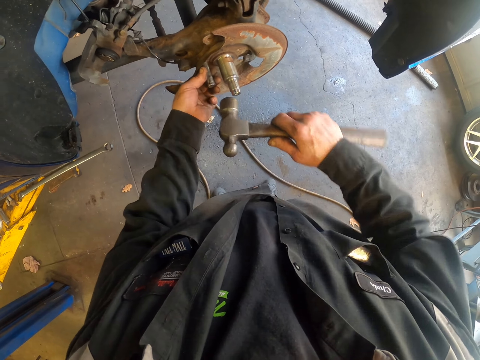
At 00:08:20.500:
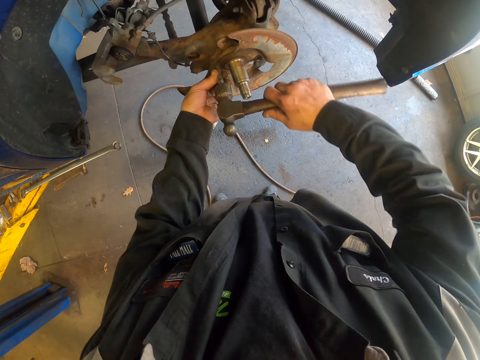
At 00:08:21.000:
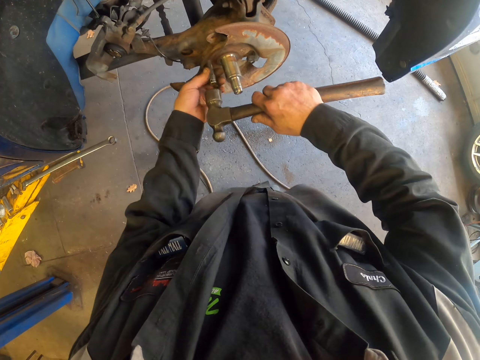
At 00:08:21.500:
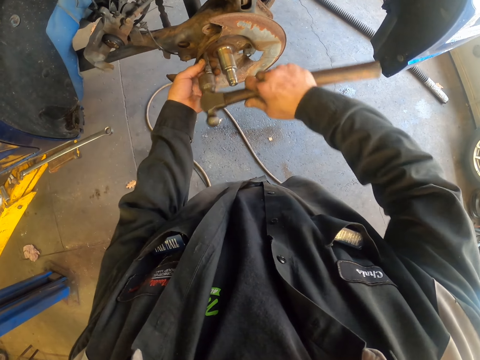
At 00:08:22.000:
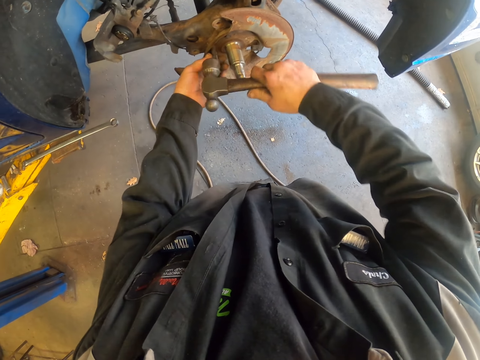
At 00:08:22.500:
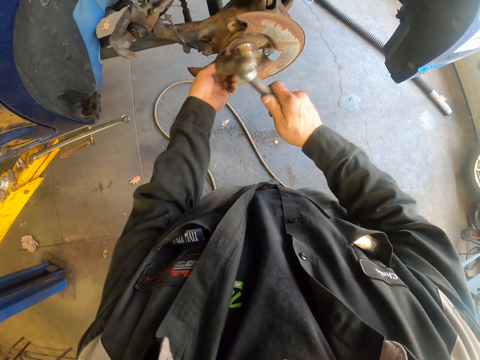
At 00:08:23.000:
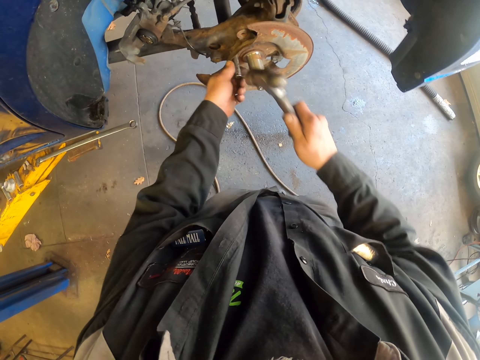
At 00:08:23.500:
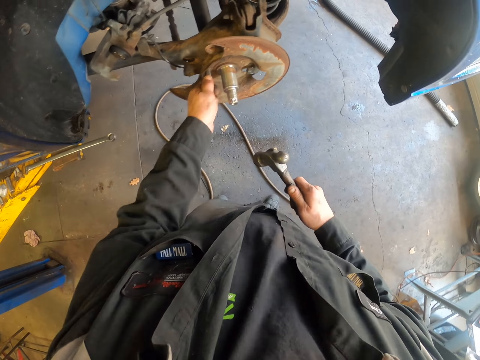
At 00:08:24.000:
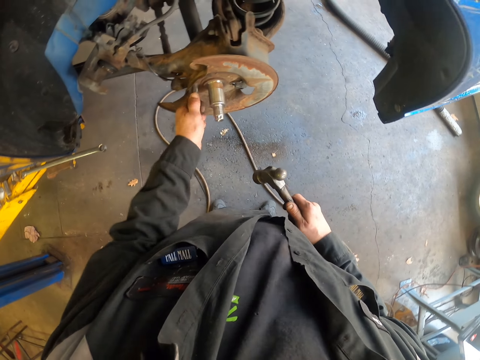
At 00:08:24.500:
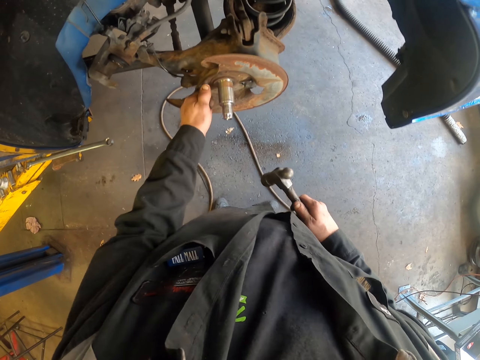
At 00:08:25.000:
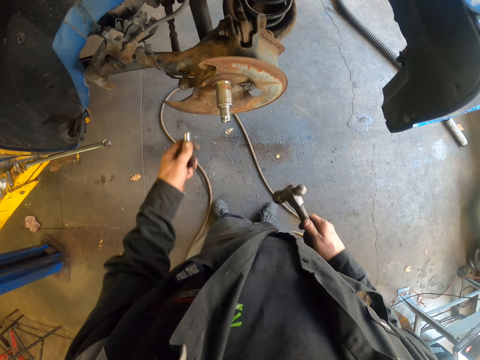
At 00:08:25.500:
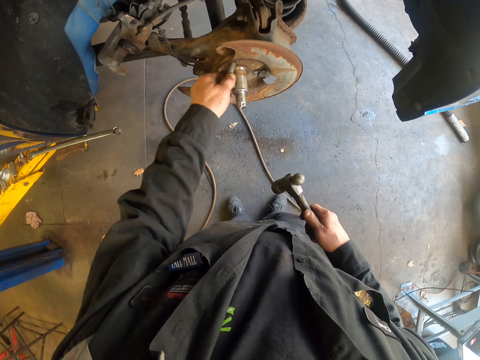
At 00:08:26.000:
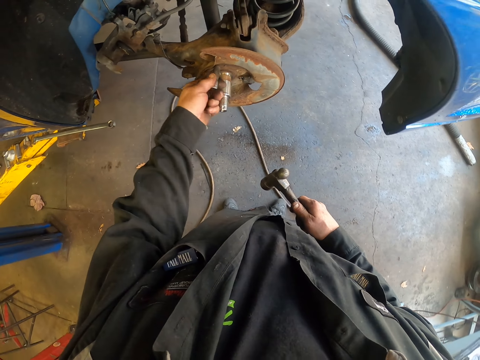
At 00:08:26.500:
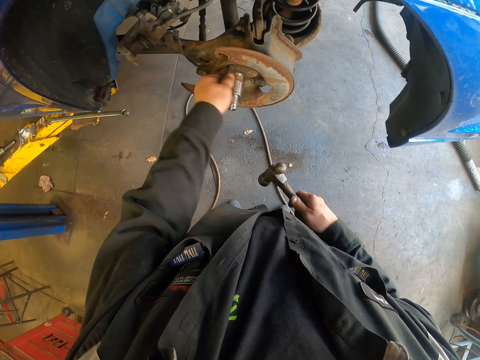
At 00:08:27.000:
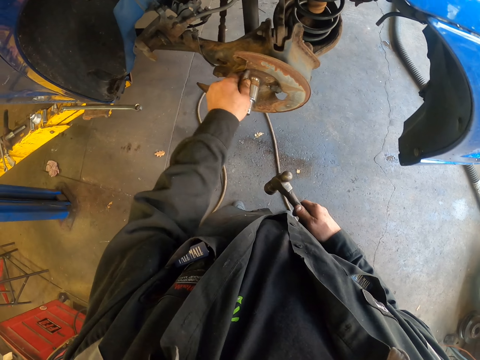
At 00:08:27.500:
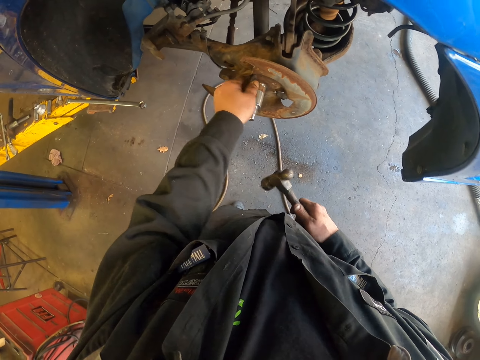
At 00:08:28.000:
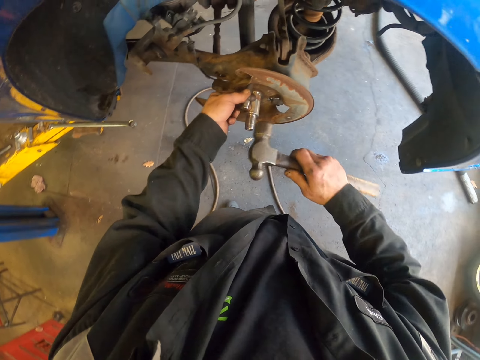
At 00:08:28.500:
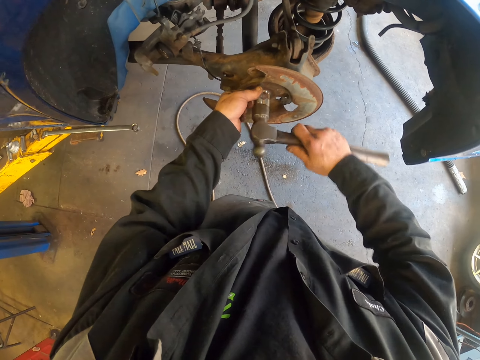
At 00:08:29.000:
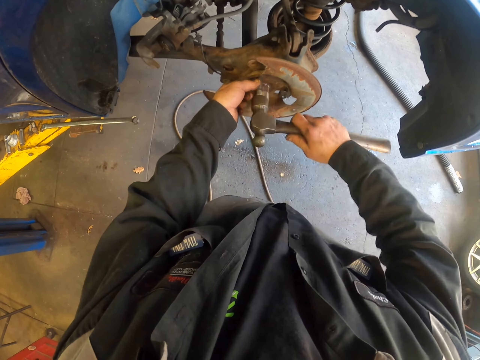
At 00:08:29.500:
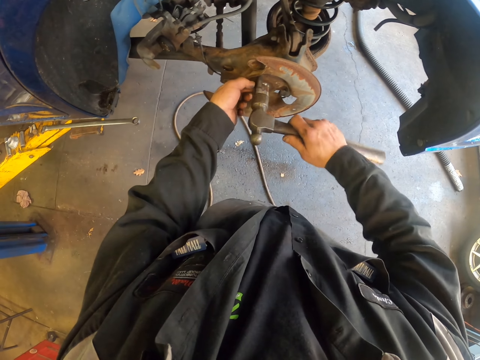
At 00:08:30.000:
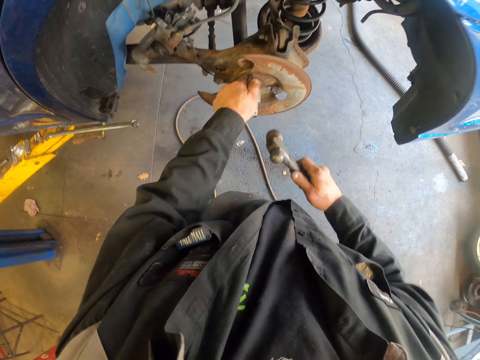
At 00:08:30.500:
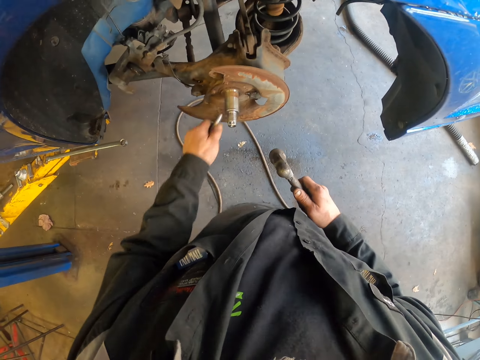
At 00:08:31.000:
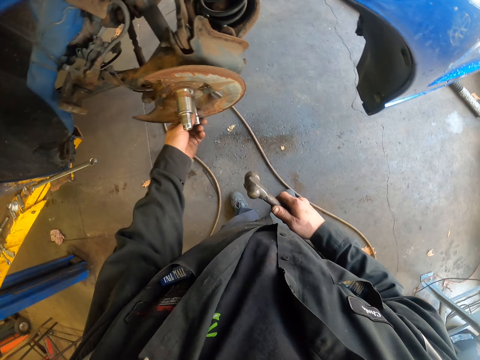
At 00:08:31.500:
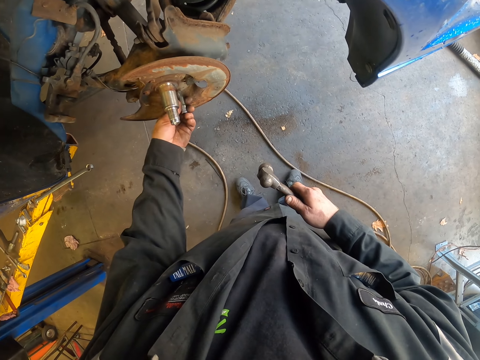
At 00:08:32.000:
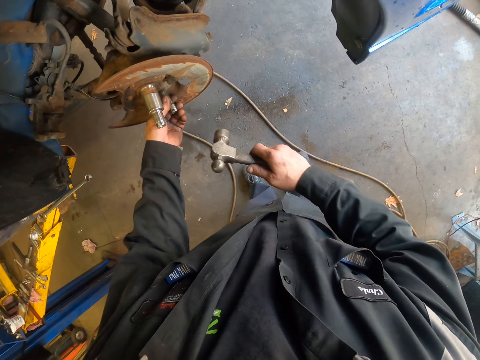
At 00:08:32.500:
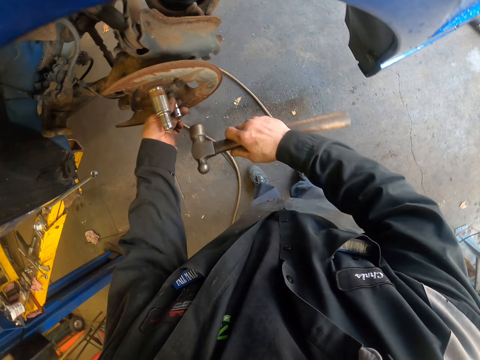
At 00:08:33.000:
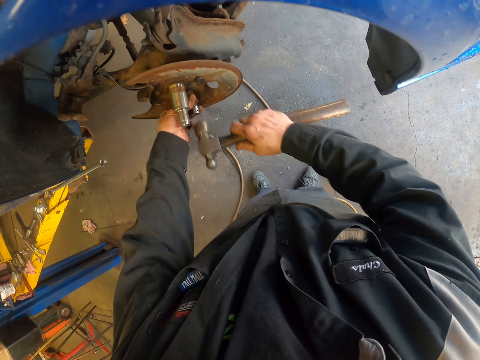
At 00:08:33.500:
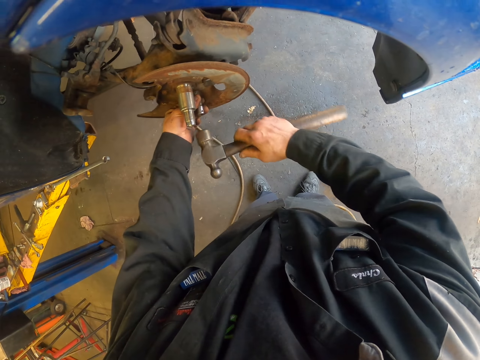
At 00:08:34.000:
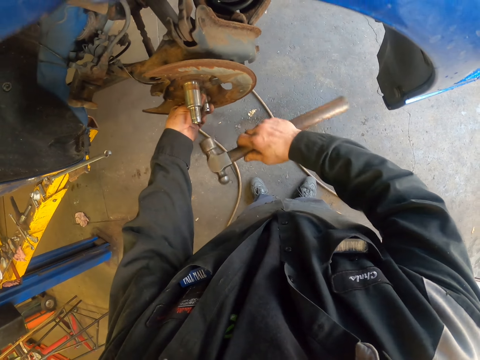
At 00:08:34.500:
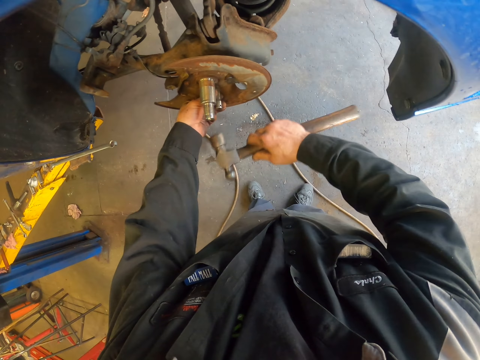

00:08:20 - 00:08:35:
The camera wearer hammers the socket or spindle in the shield. They remove the spindle on the brake shield. They put the spindle in the brake shield. They hit the socket with the hammer. They pull the socket on the shield. They put the socket on the shield. They hammer the spindle in the shield.

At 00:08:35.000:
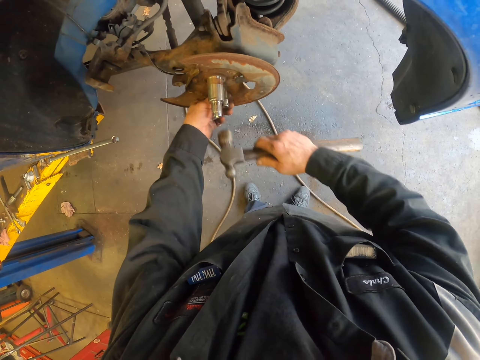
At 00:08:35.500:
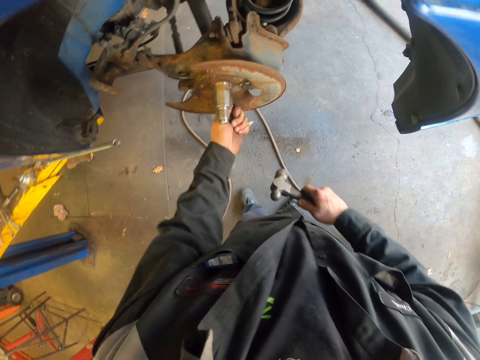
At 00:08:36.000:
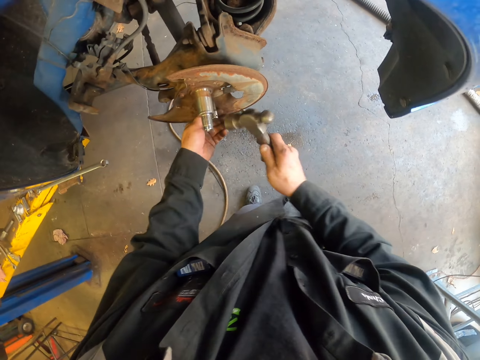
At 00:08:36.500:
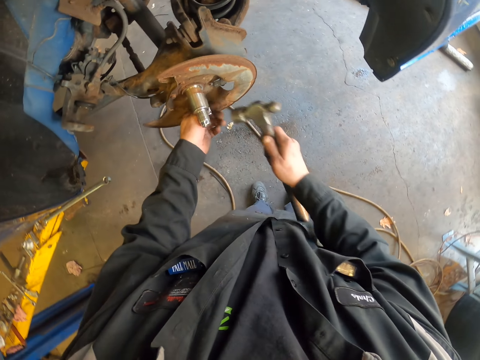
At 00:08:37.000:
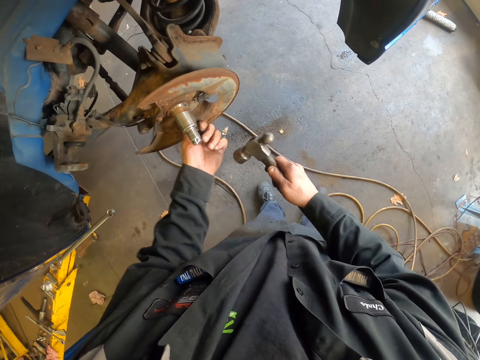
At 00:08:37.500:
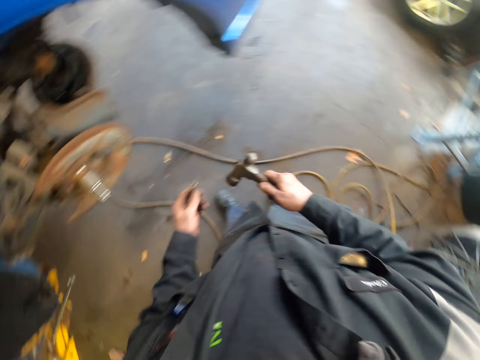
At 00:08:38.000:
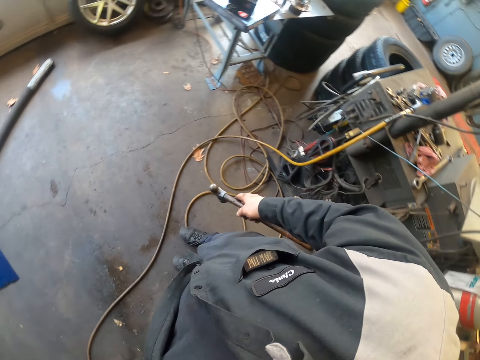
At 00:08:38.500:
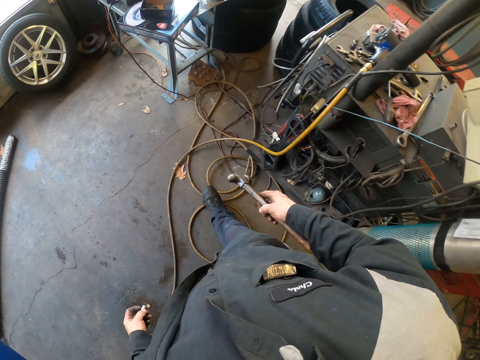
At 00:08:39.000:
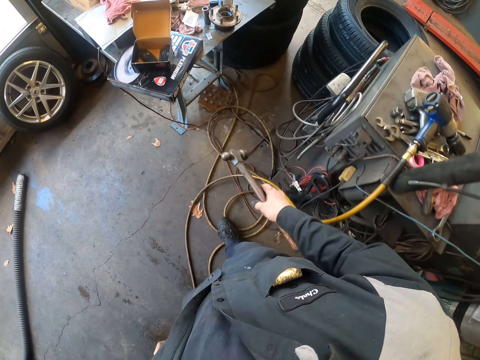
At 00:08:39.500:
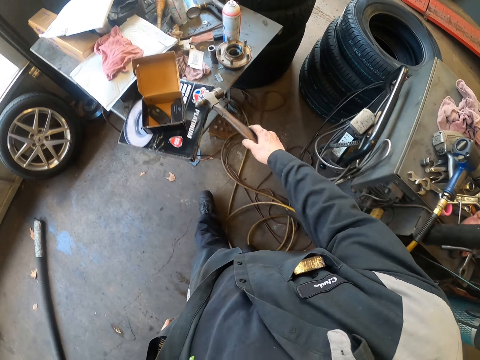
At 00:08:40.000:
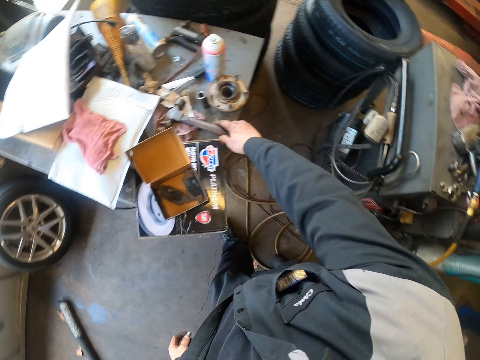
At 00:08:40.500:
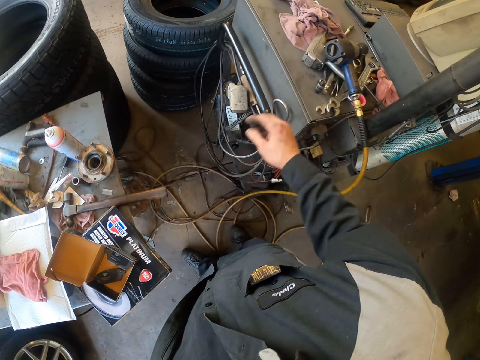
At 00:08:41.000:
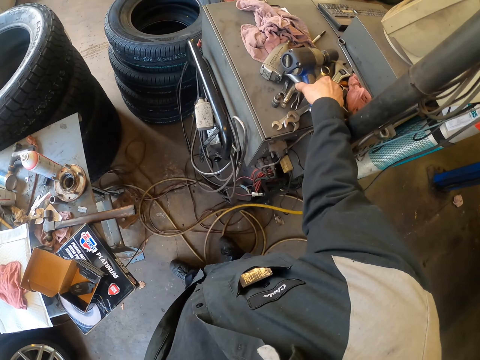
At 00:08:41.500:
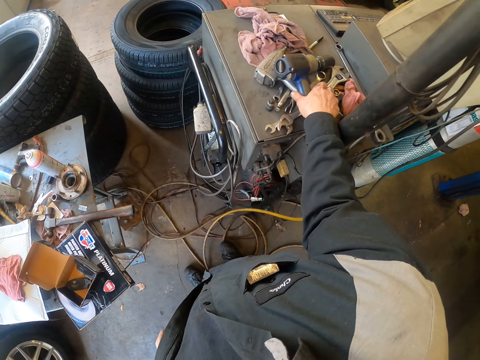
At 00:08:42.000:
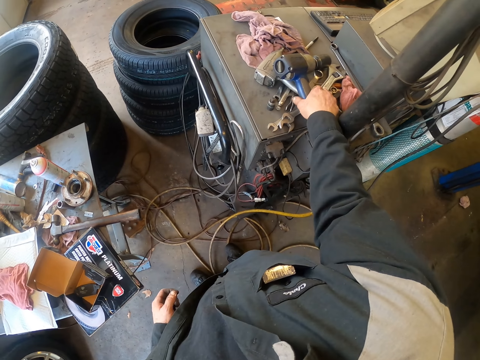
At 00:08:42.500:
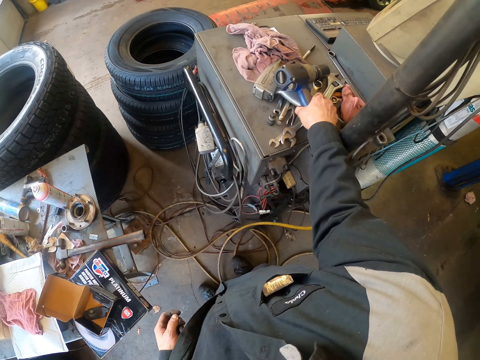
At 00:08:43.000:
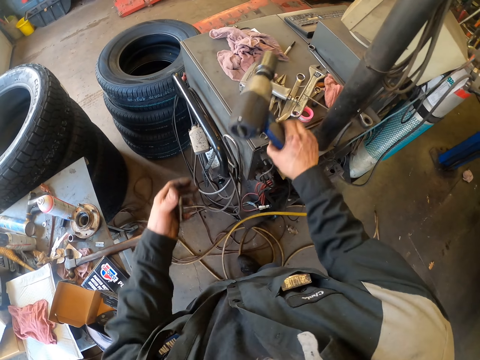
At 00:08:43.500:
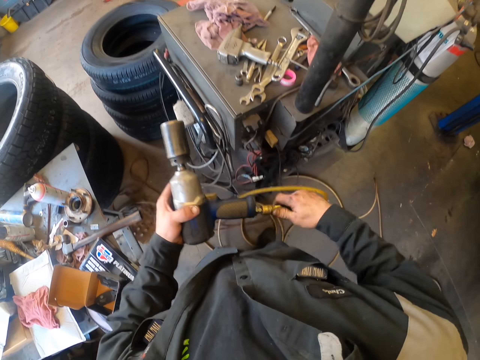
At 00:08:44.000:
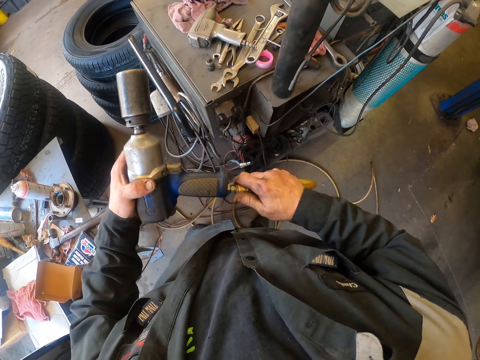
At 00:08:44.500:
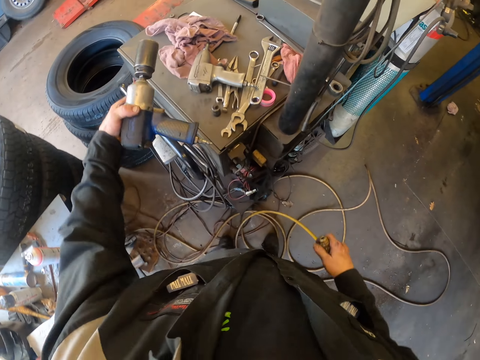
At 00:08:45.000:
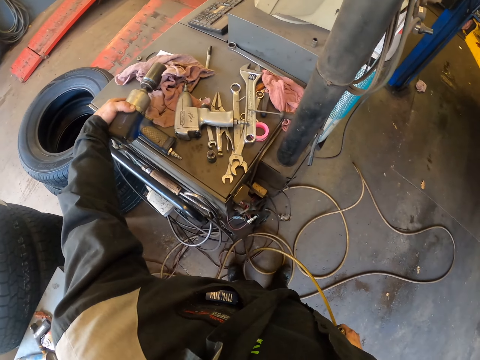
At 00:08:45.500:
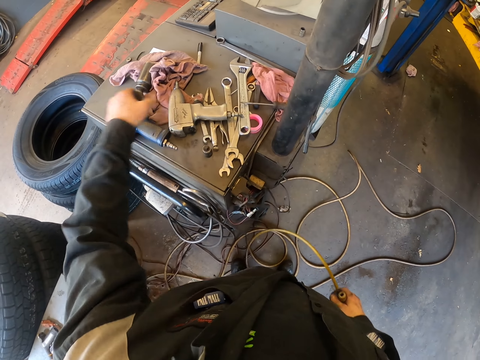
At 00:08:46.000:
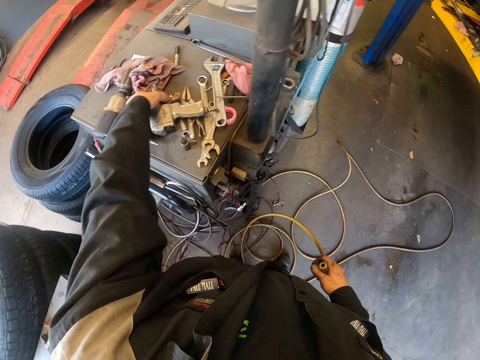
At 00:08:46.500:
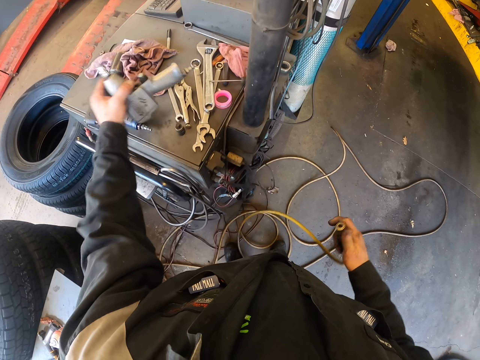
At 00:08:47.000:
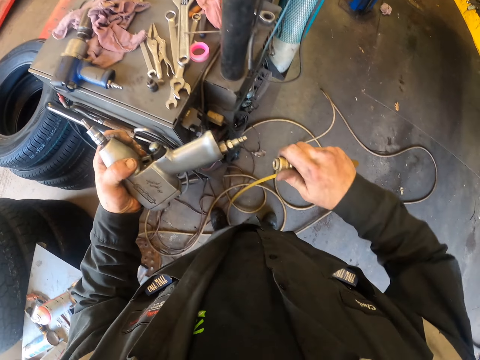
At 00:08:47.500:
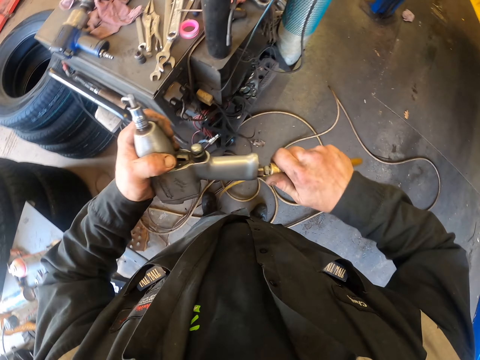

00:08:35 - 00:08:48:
The camera wearer pulls the socket on the shield. They hit the socket with a hammer. They pull the socket on the shield. They walk around. They put the hammer on the table. They pick up the wrench gun or impact wrench on the table. They remove the cable on the wrench gun. They place the wrench gun on the table. They pick up the wrench gun on the table. They connect the cable on the wrench gun.
